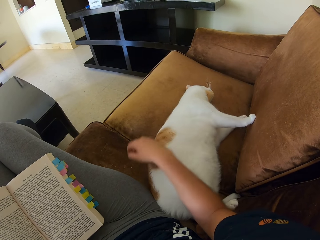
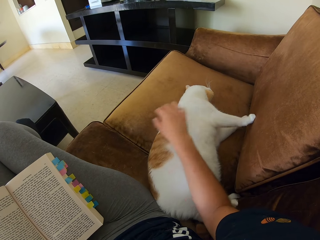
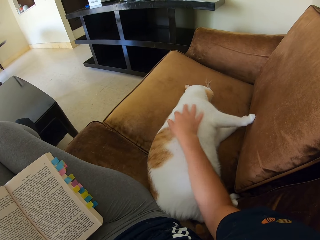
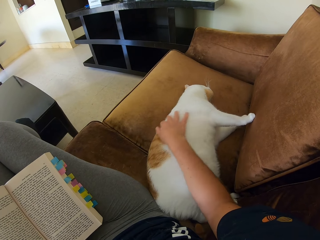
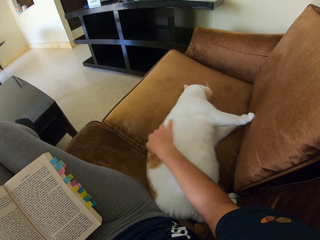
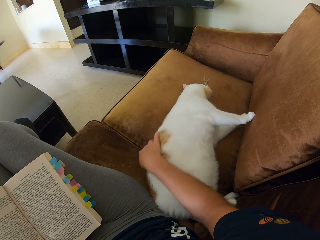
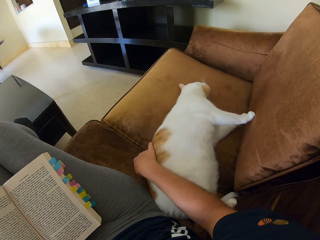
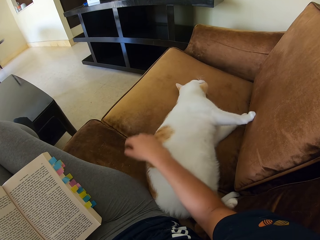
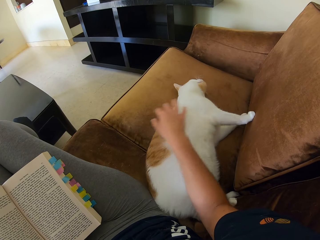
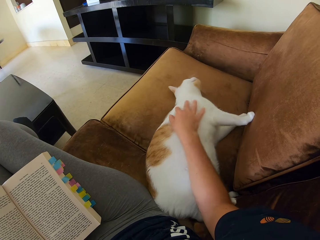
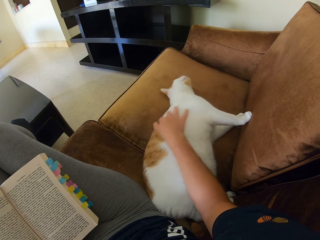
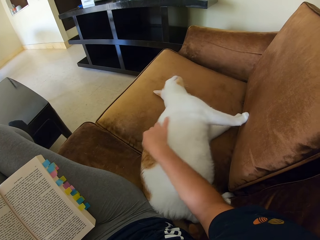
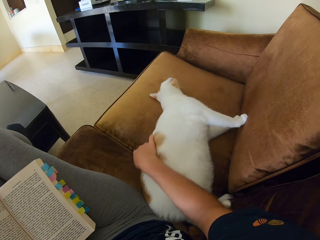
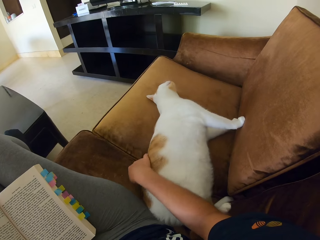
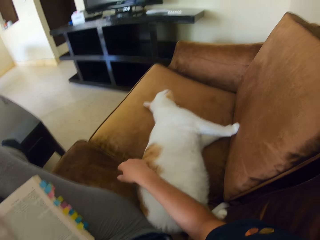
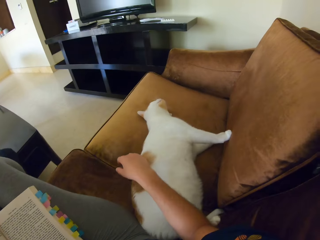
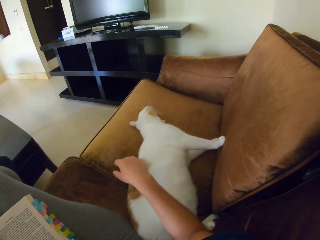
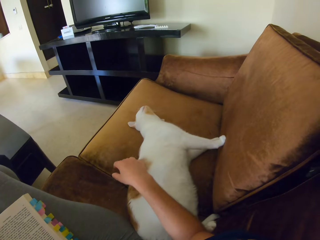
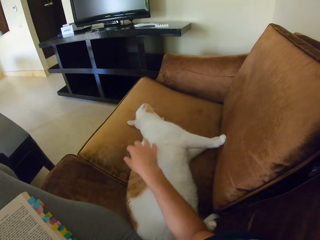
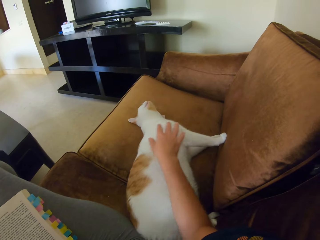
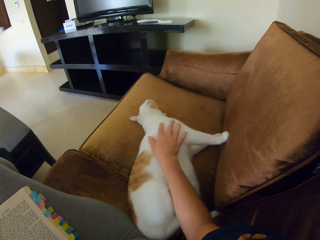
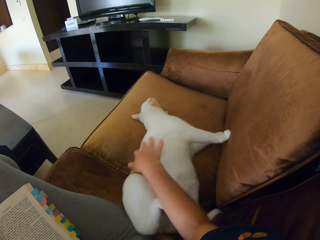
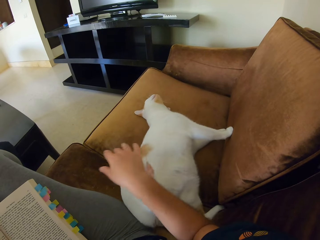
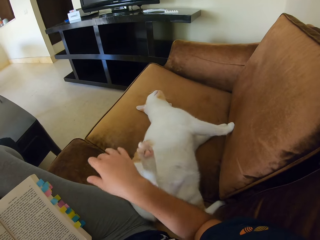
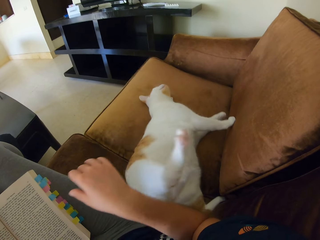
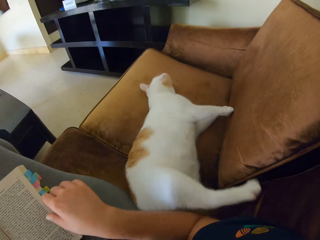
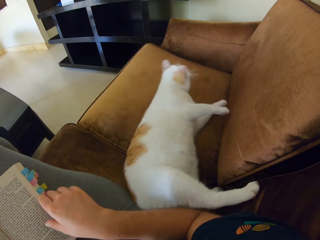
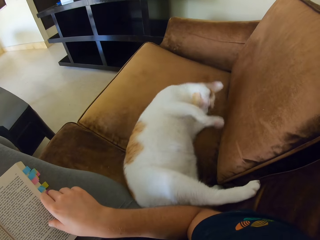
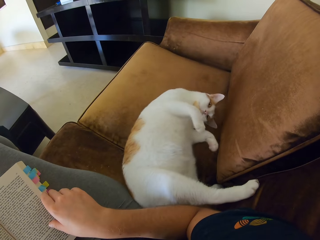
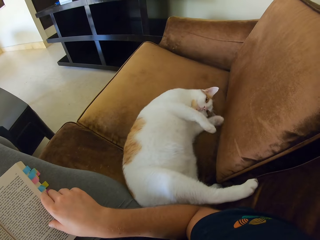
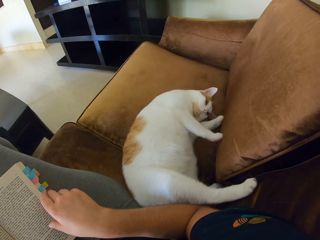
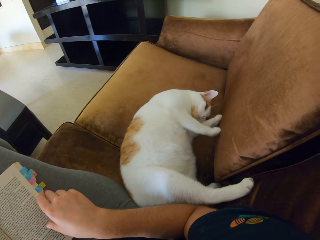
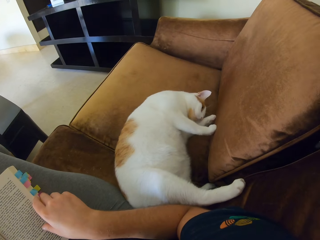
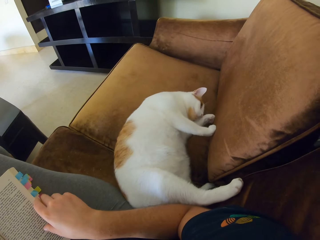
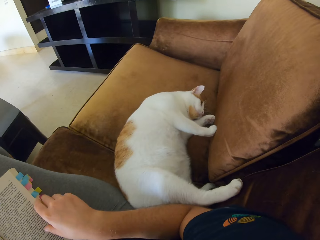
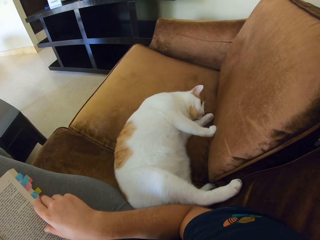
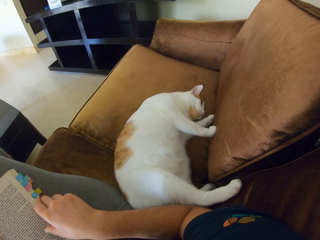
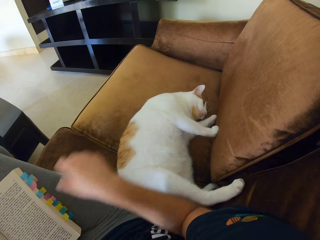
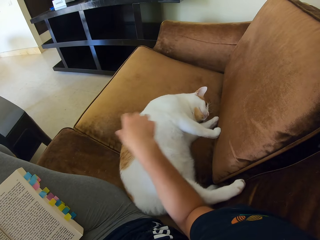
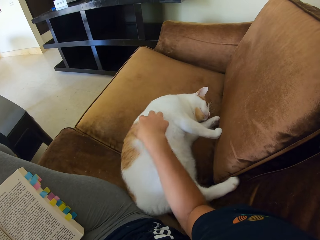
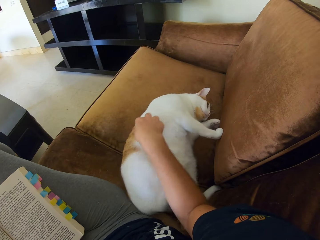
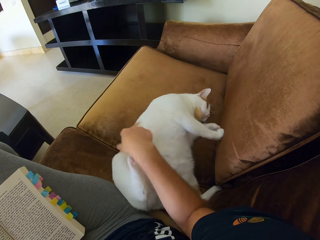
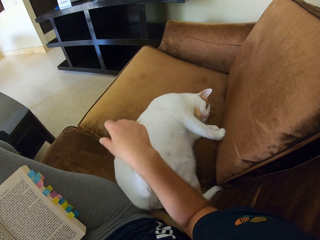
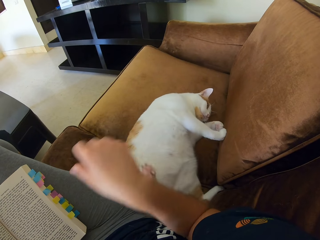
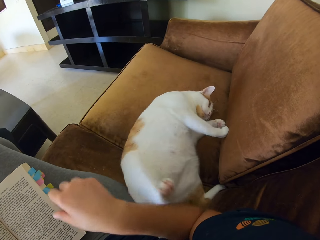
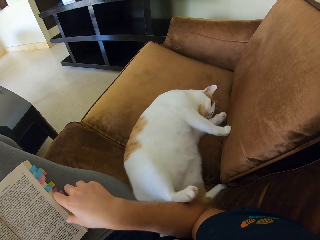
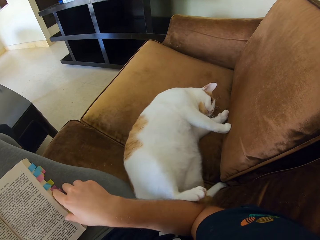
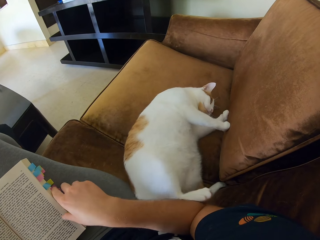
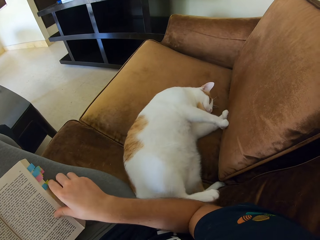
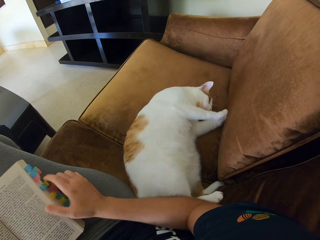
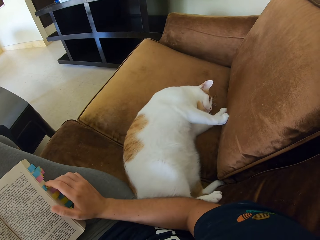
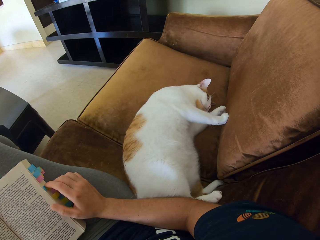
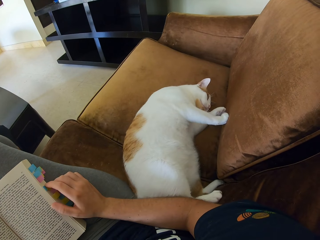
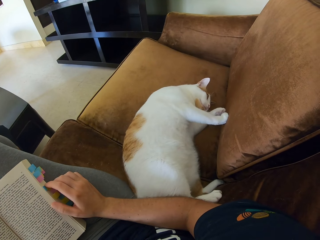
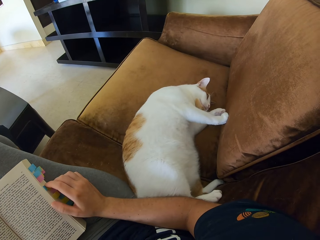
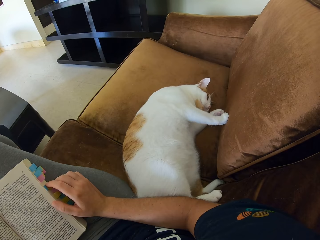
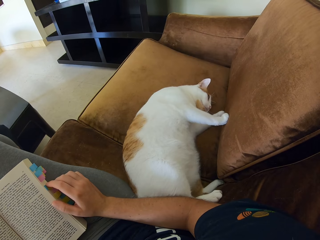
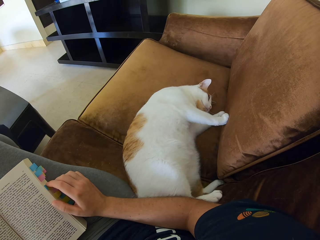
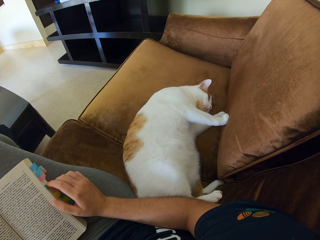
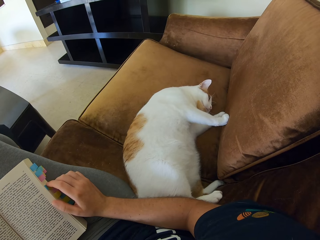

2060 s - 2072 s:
The camera wearer touches the cat. They touch the cat repeatedly.

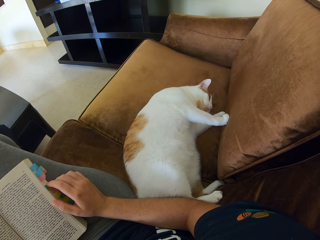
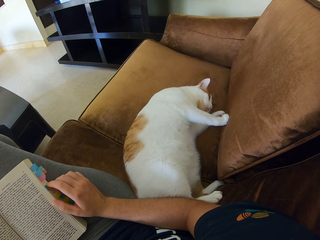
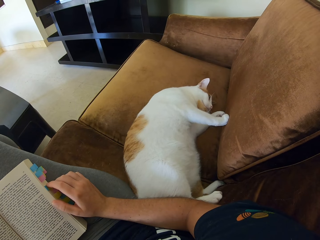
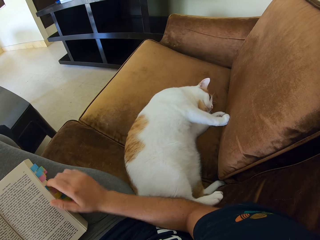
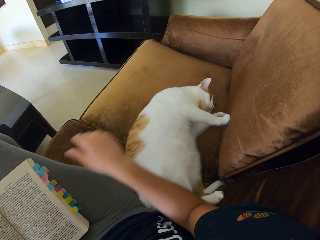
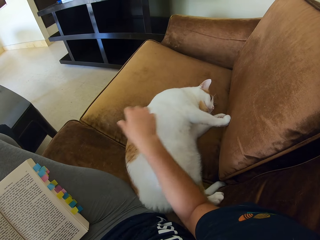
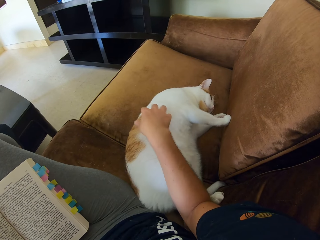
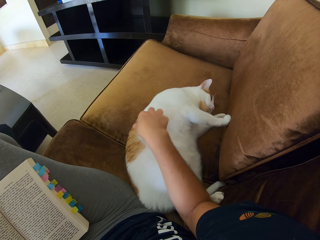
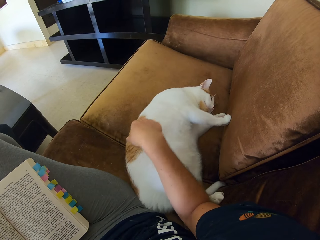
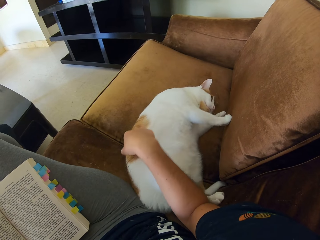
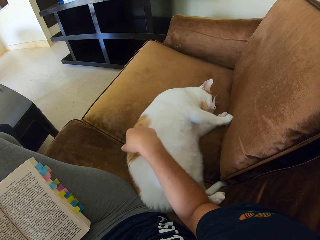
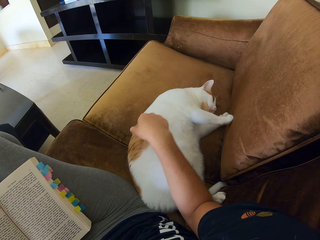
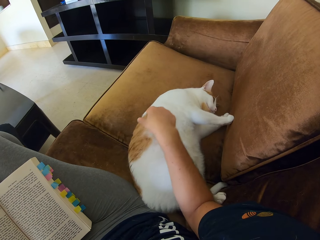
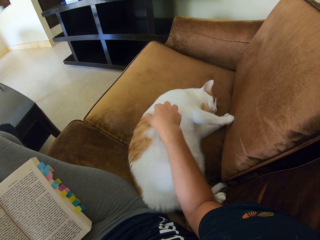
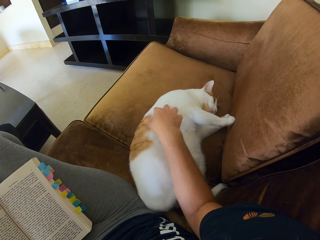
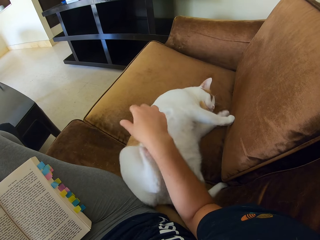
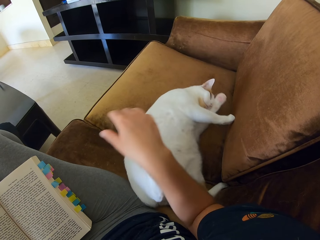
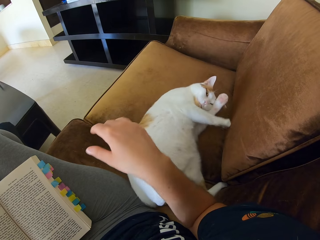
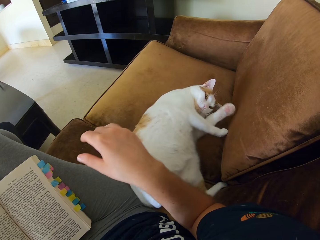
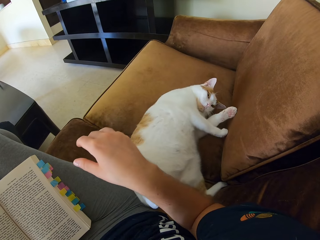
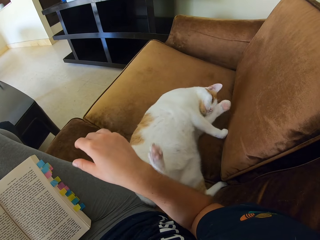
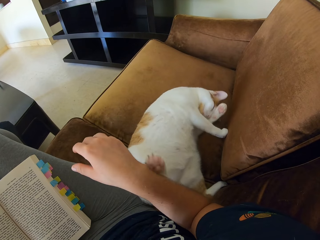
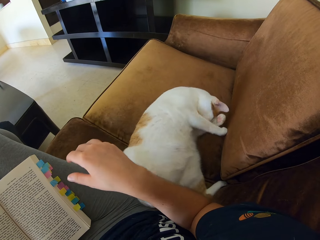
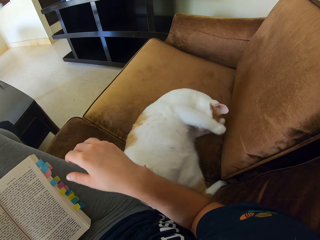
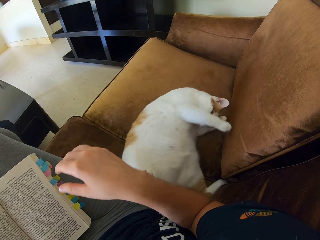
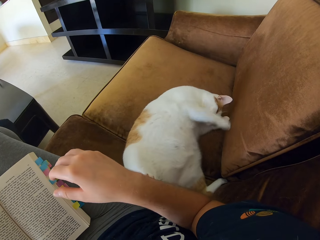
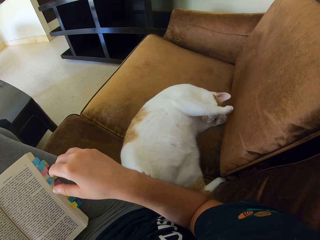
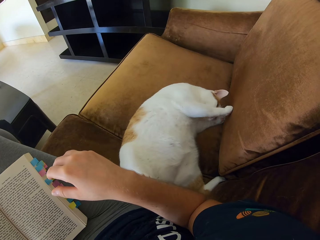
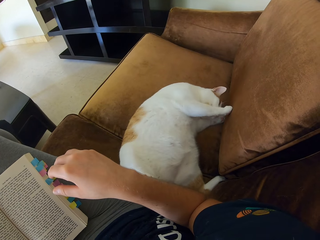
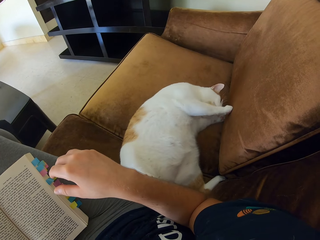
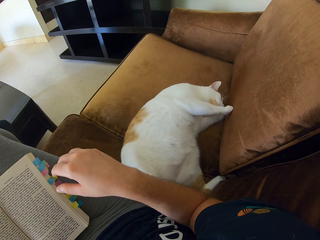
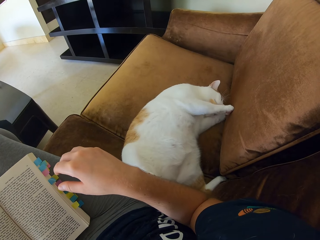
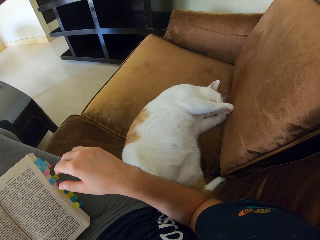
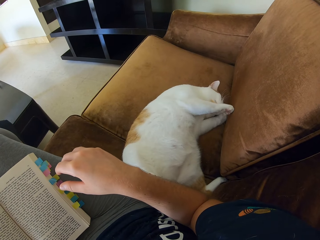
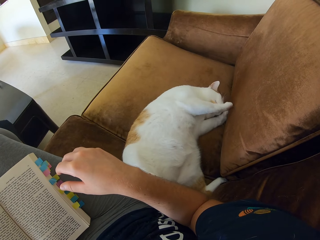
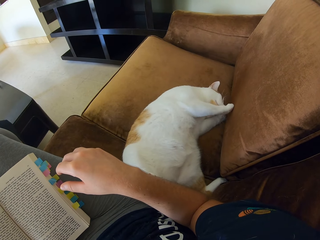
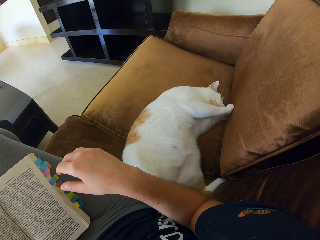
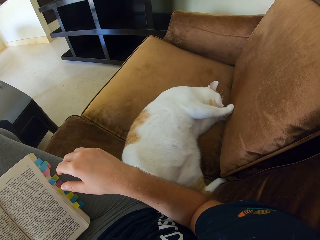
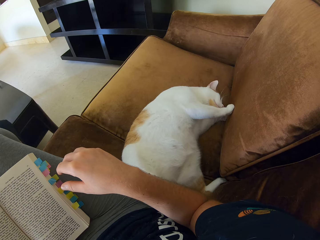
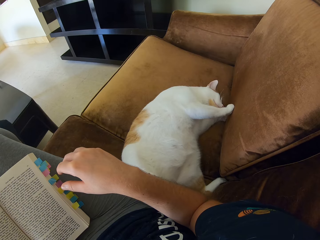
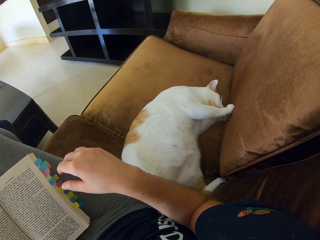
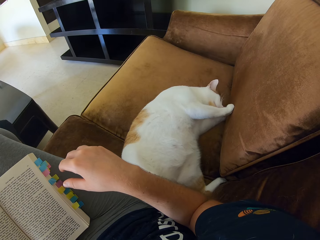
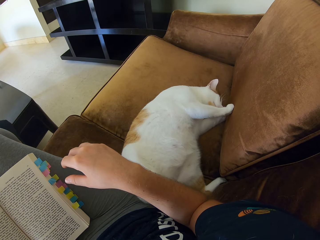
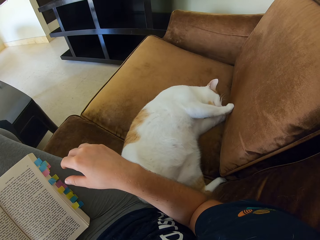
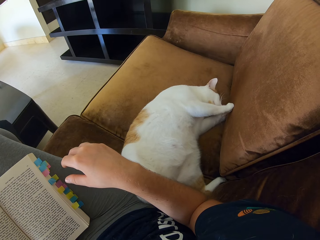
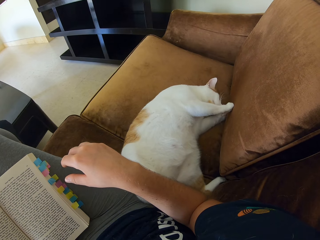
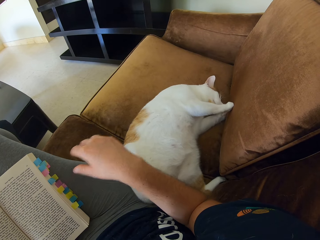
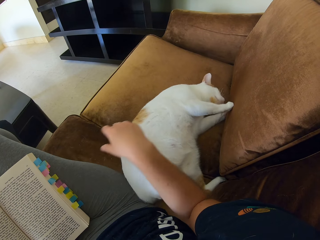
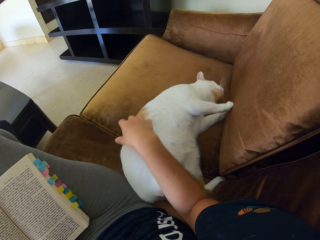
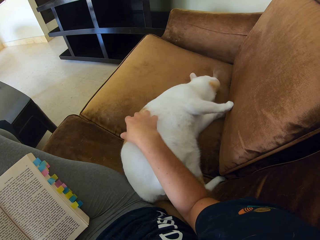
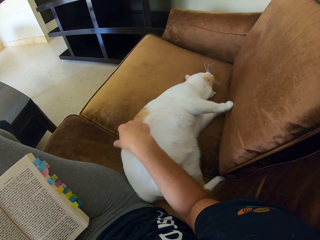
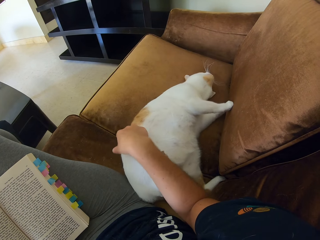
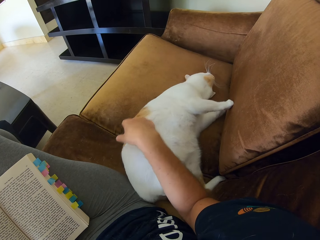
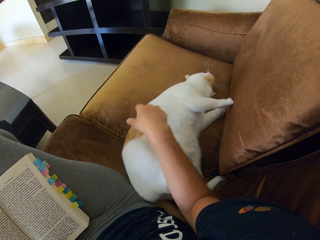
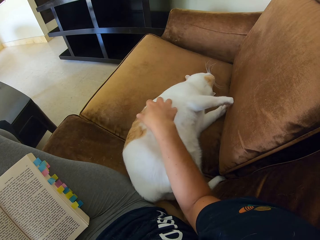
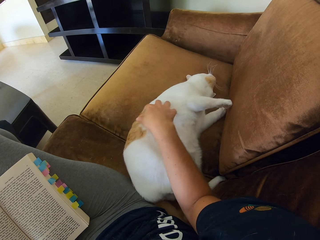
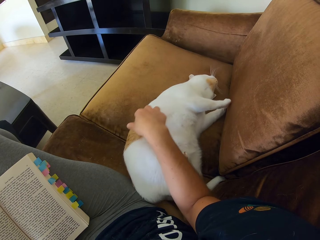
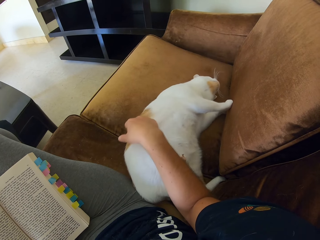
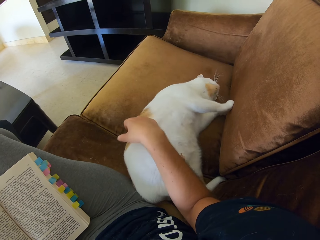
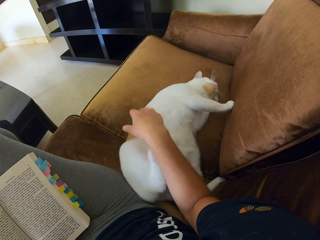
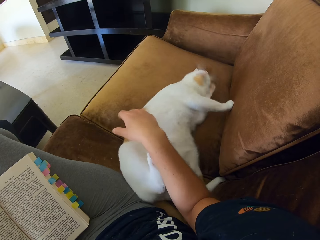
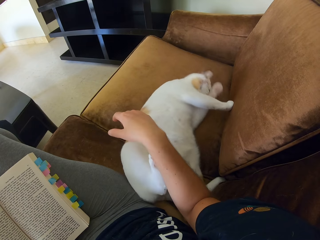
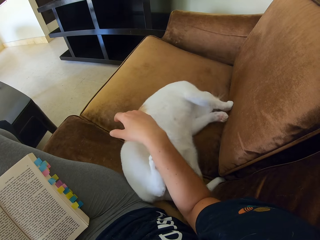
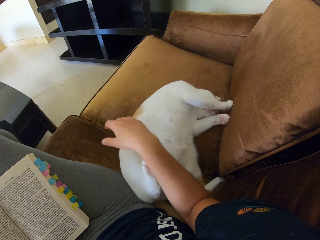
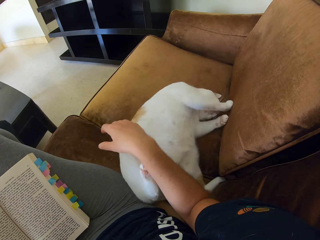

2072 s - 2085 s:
The camera wearer touches the cat. They touch the cat again.
